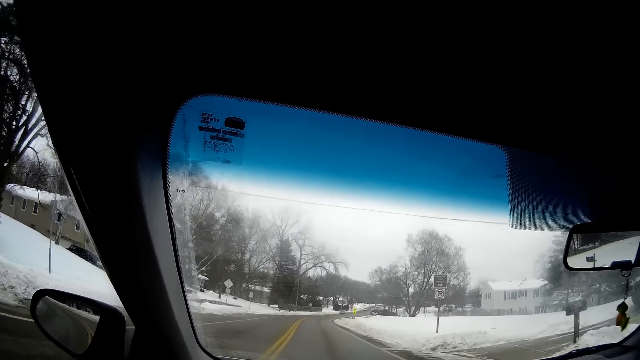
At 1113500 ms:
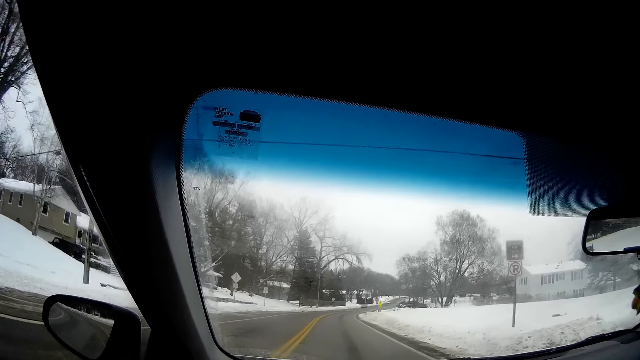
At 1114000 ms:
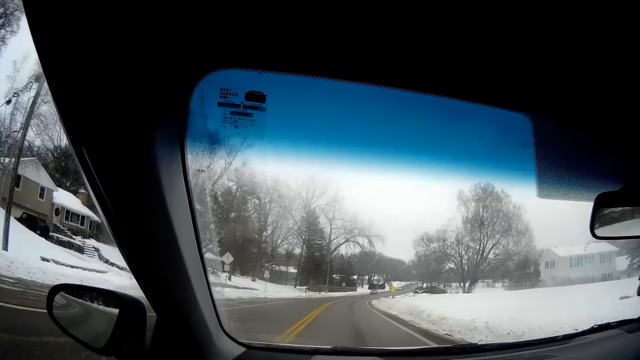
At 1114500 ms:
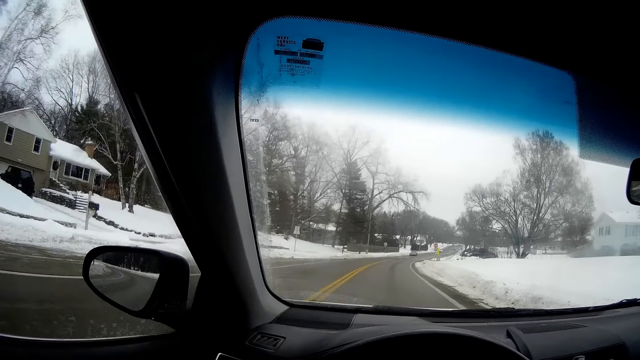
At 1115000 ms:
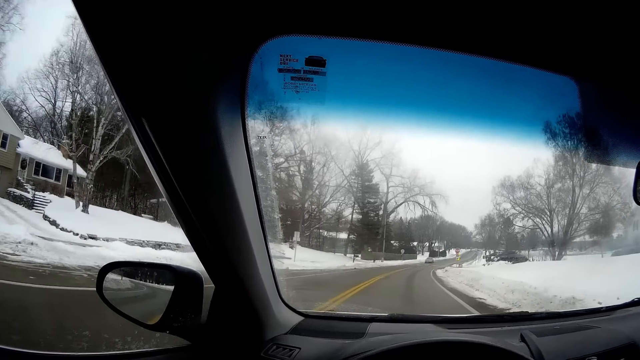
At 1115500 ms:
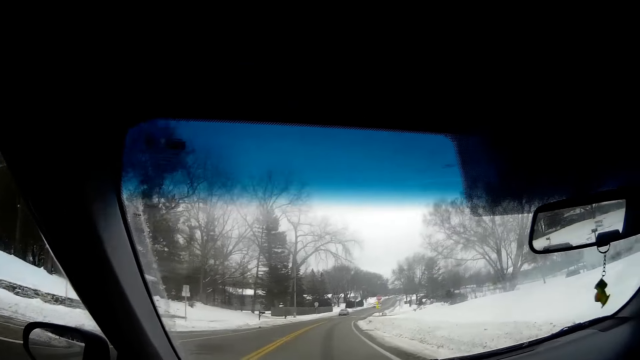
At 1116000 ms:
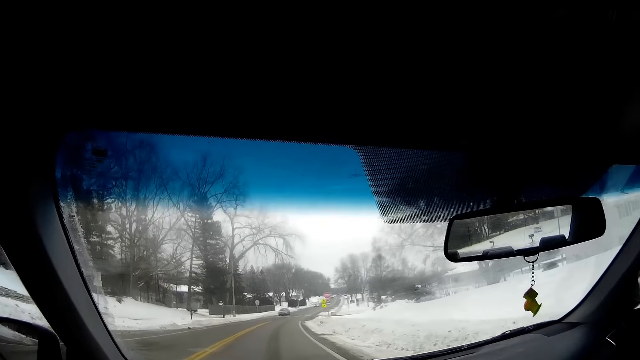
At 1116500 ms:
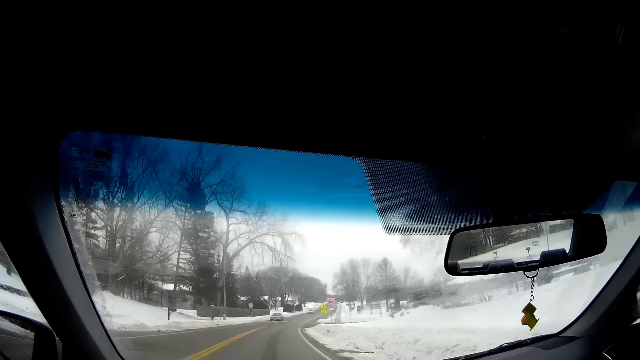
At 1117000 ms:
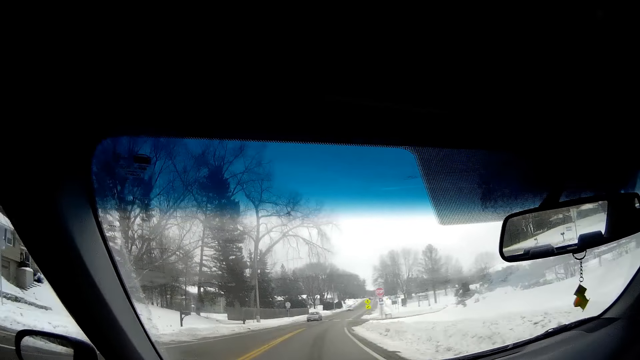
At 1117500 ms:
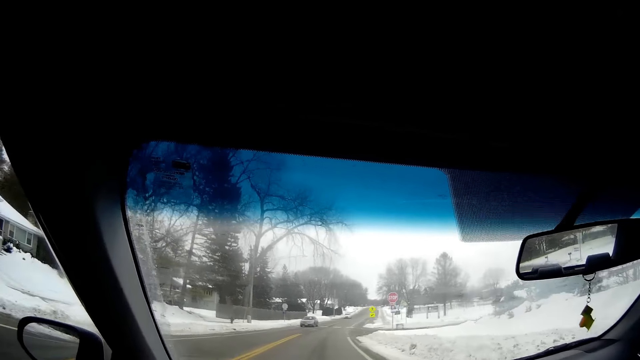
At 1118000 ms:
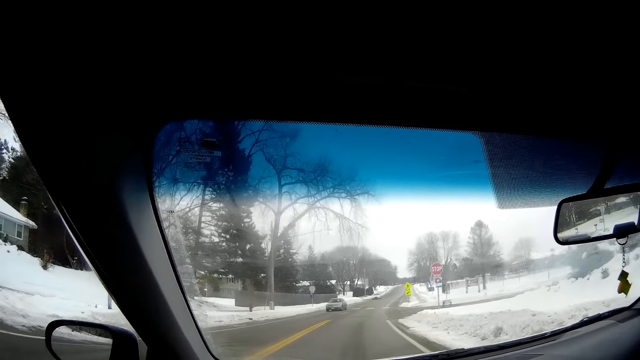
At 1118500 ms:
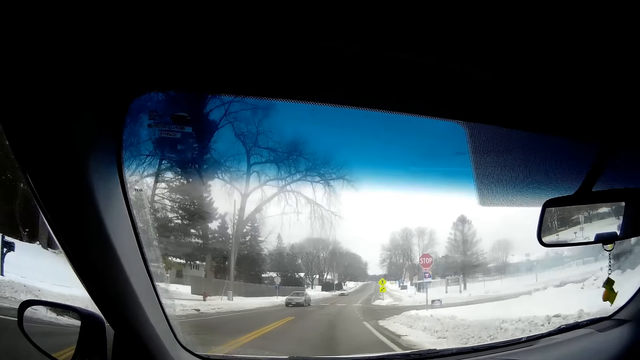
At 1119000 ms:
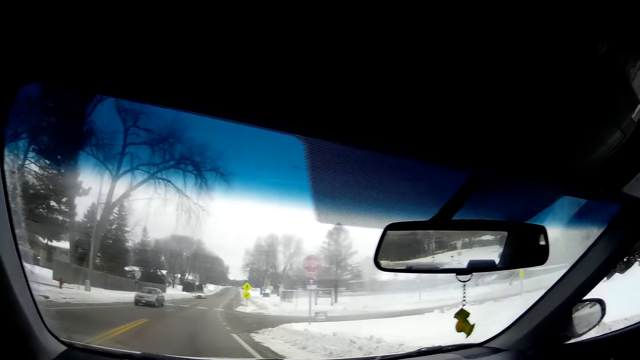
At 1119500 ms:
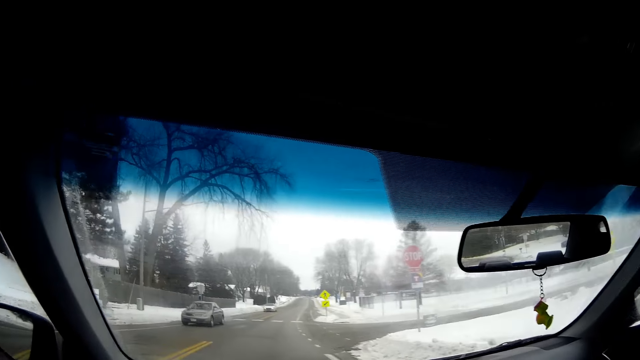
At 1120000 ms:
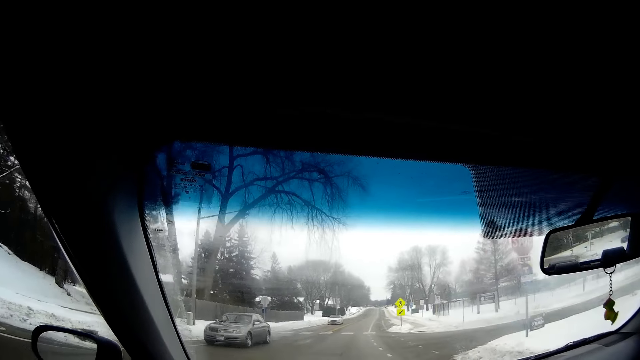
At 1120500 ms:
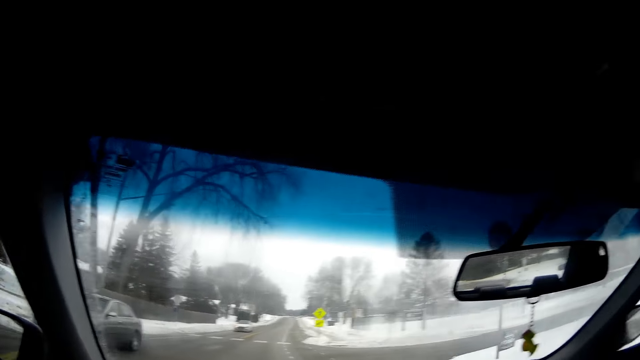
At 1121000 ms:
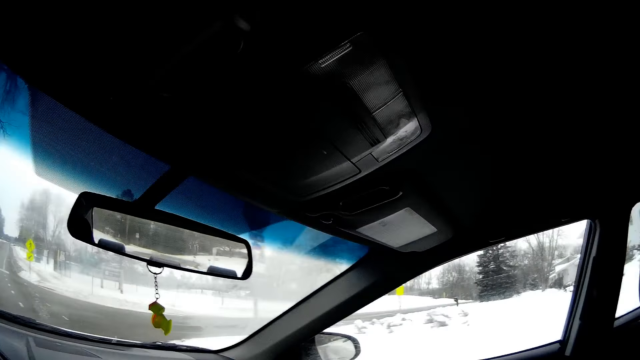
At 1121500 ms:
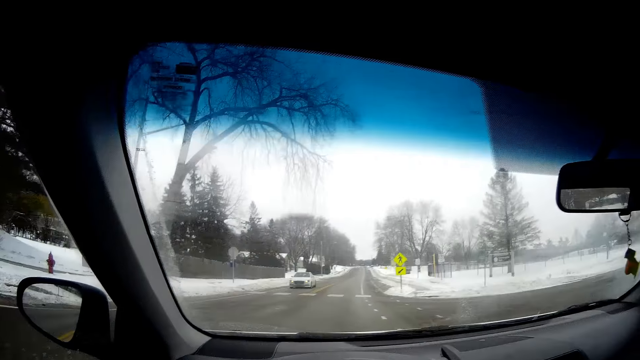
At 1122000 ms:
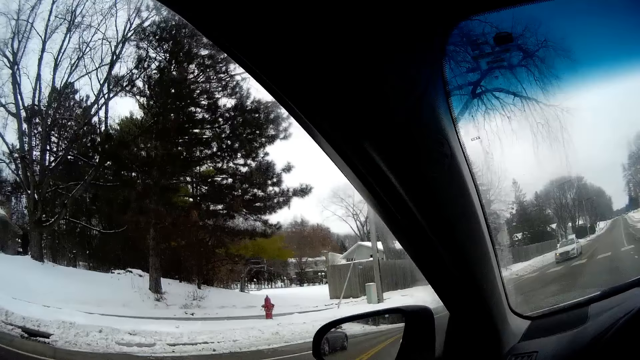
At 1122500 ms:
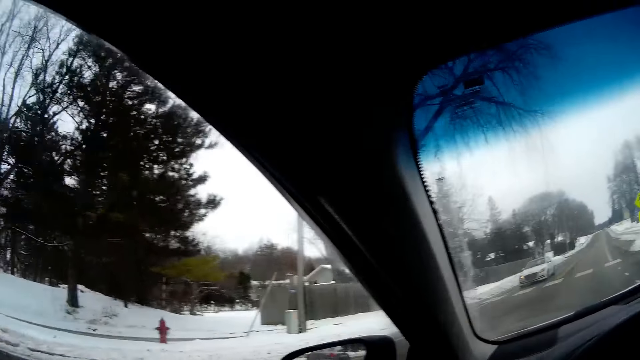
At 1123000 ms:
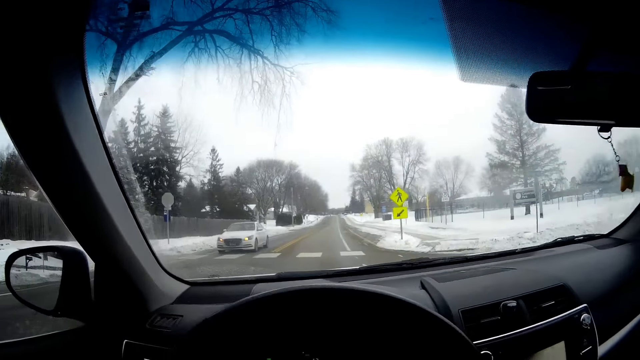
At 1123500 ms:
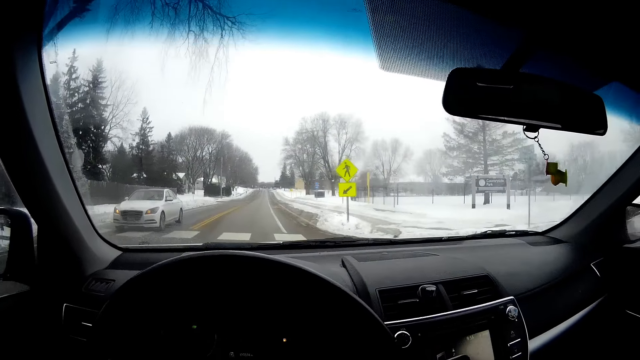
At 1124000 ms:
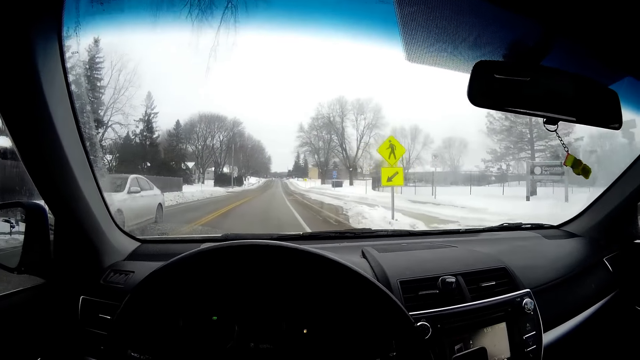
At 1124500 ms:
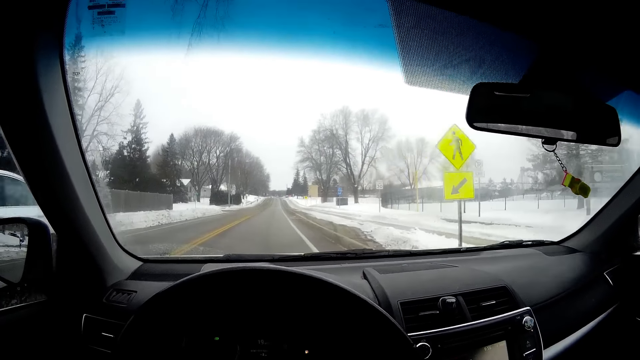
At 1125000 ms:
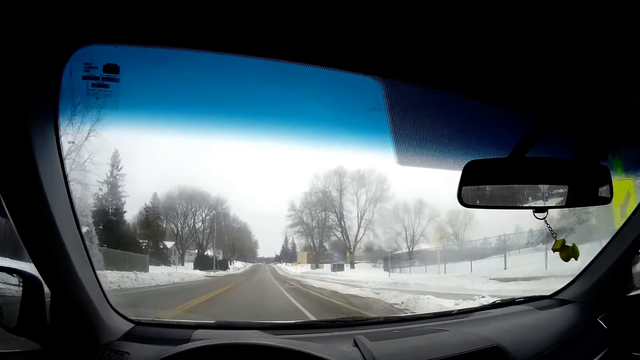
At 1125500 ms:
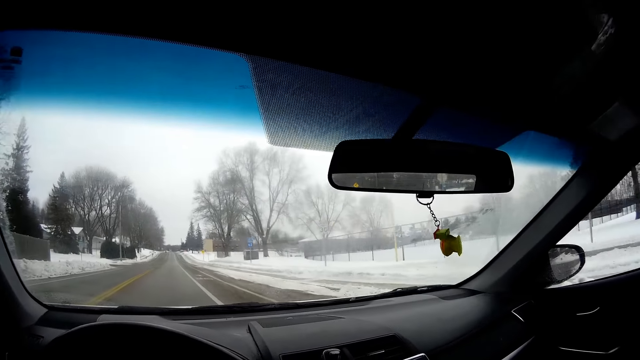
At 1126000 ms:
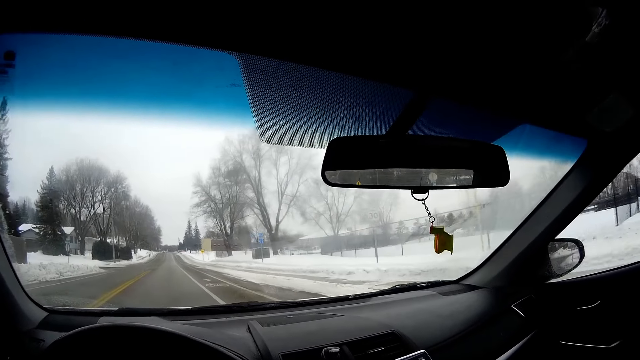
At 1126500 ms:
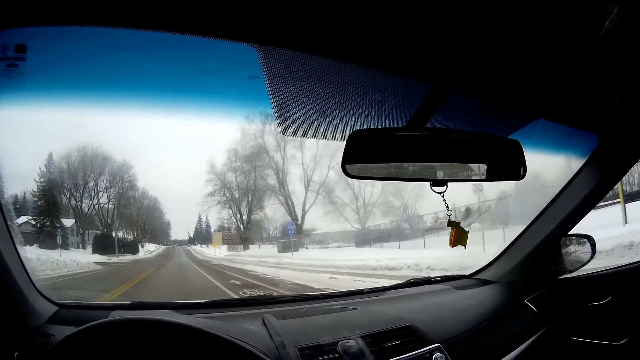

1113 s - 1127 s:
The camera wearer looks right and left near a crosswalk. They drive past a gray car. They drive past a white car.

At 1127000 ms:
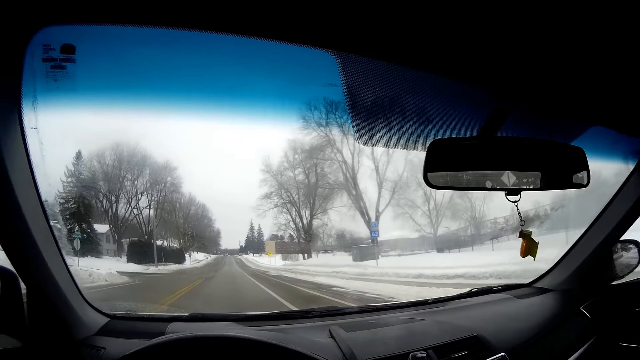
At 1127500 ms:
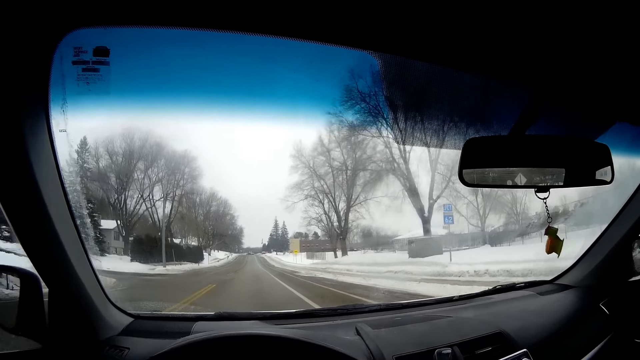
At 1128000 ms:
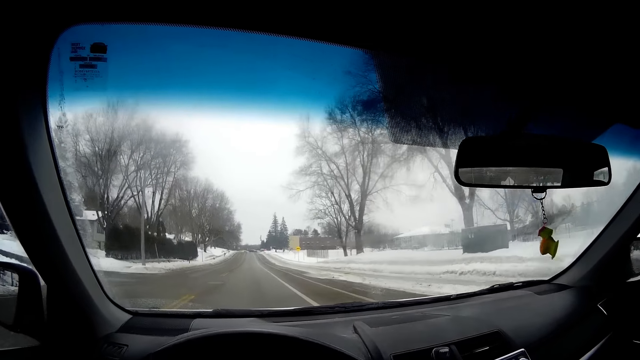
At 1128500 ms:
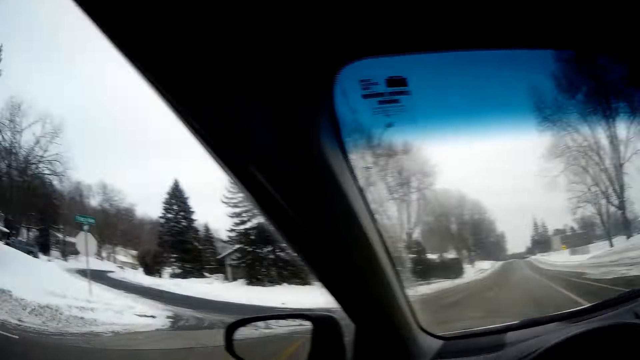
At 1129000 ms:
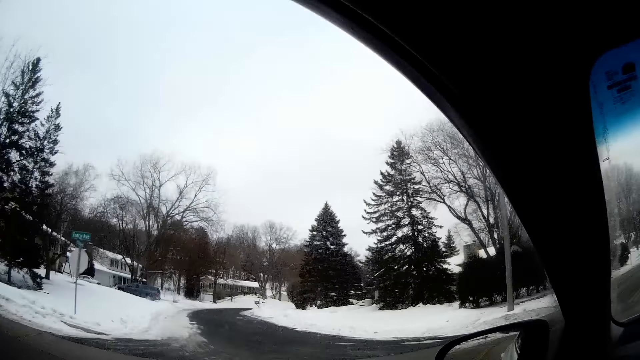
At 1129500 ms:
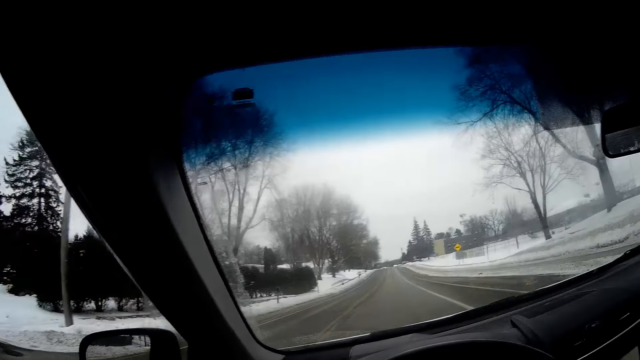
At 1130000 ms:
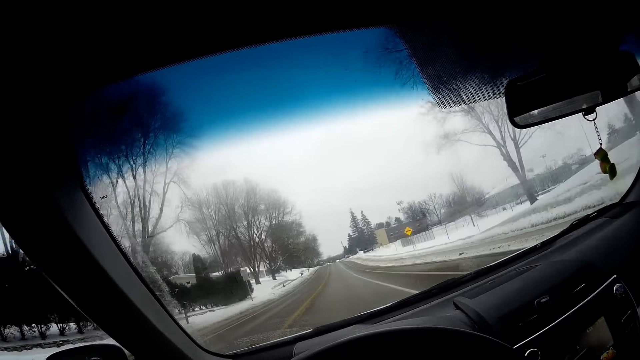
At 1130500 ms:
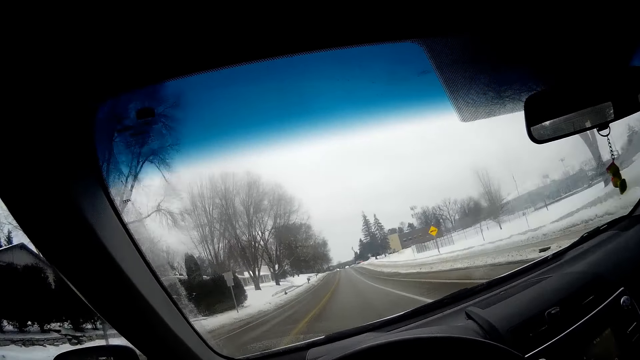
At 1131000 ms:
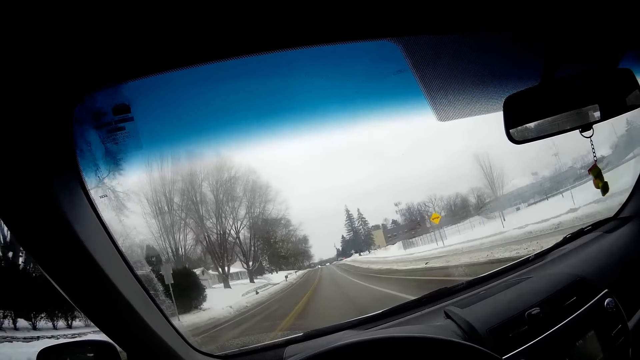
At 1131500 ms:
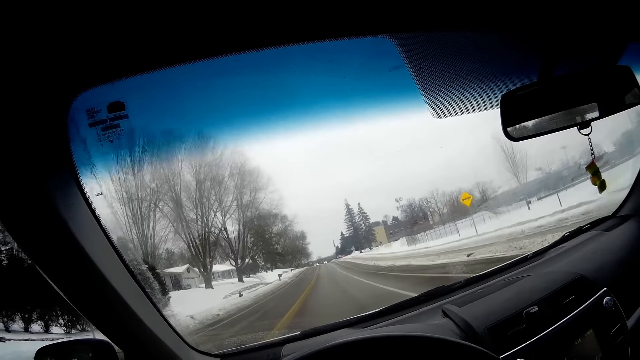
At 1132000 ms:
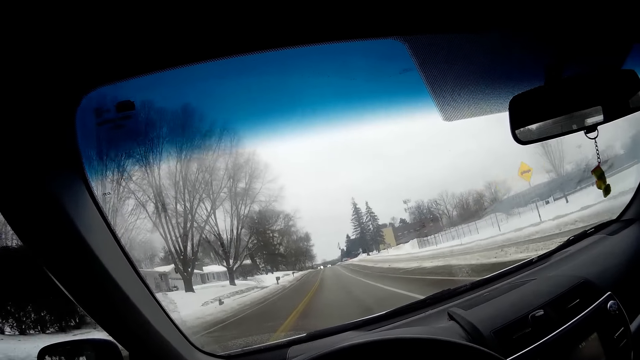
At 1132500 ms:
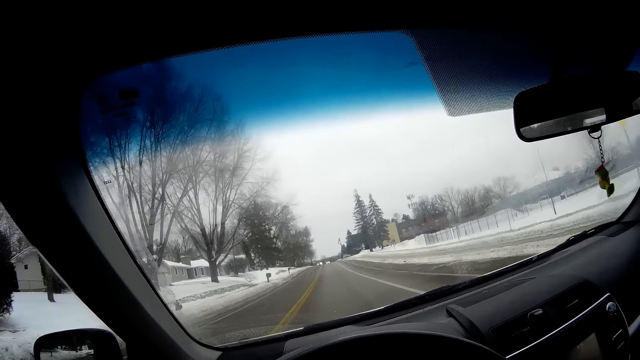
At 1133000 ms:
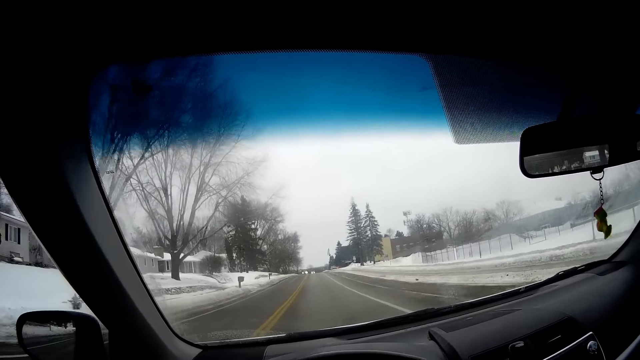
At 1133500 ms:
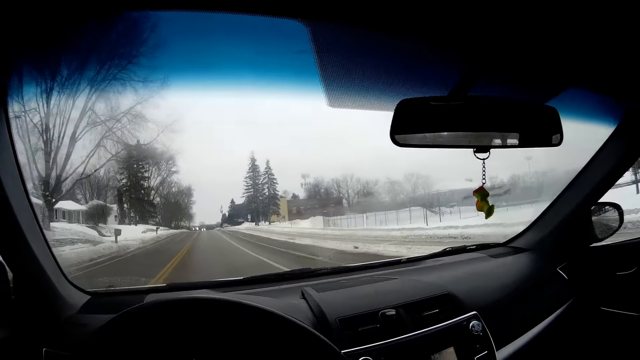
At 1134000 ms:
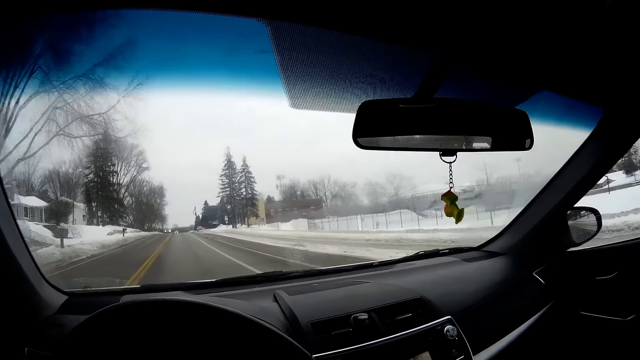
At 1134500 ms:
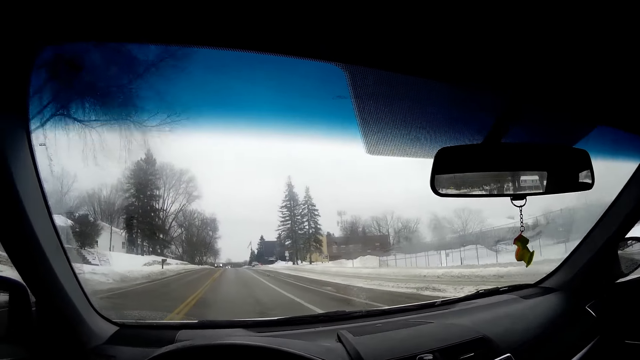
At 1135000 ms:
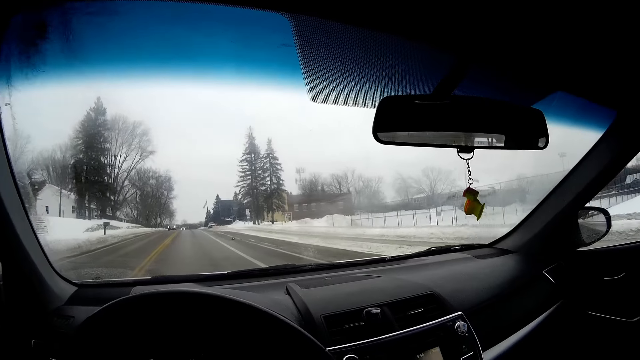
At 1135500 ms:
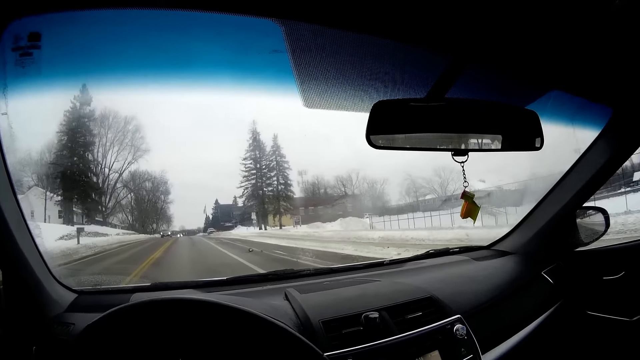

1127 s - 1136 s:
The camera wearer looks at a left exit on the road.
